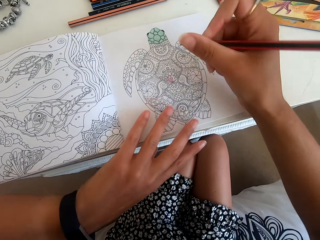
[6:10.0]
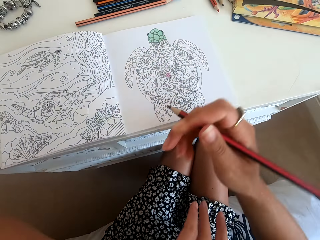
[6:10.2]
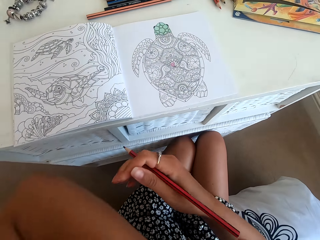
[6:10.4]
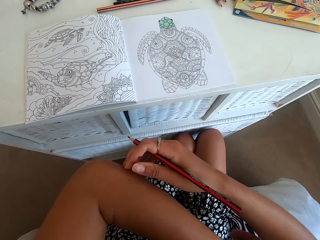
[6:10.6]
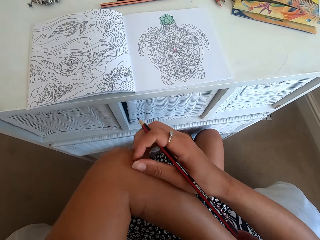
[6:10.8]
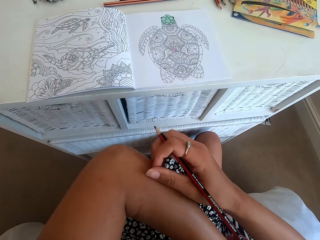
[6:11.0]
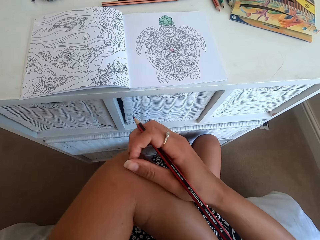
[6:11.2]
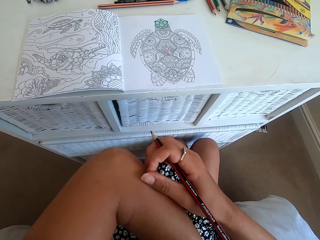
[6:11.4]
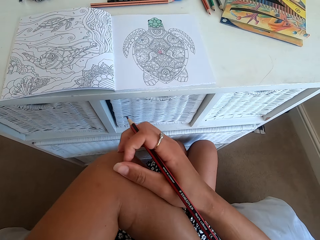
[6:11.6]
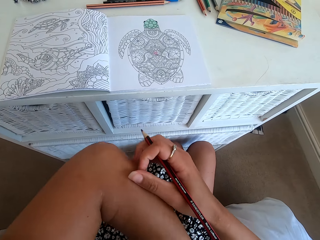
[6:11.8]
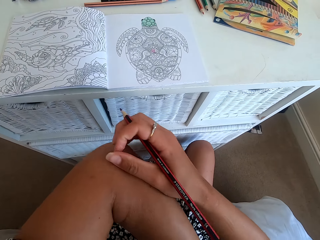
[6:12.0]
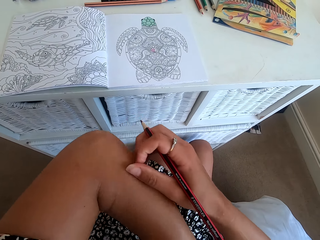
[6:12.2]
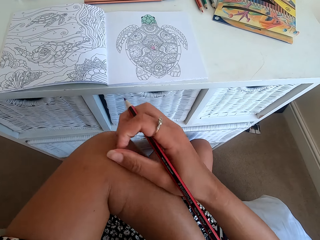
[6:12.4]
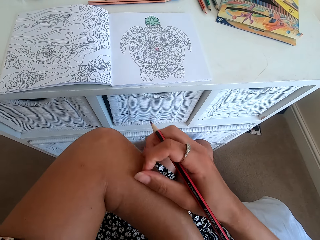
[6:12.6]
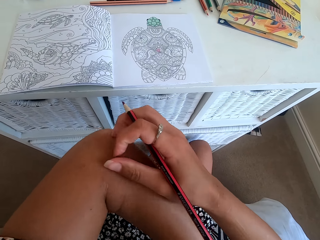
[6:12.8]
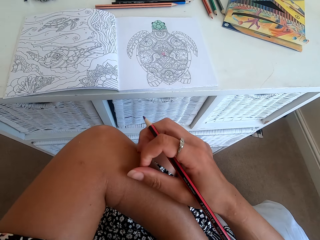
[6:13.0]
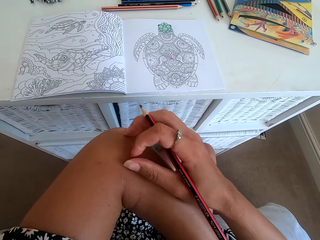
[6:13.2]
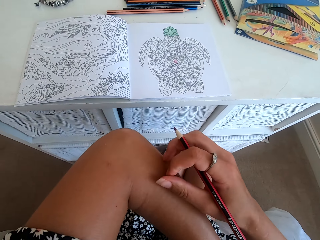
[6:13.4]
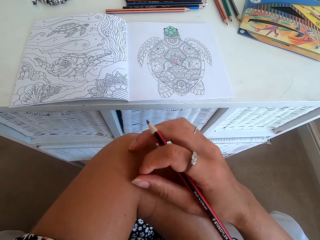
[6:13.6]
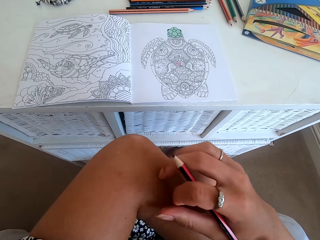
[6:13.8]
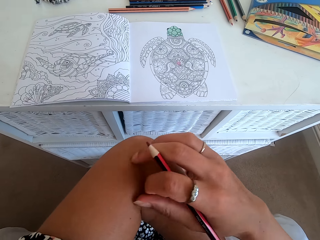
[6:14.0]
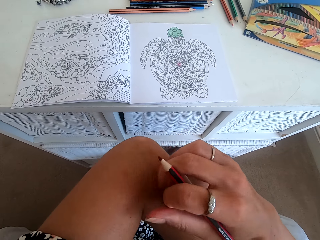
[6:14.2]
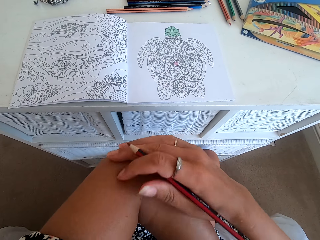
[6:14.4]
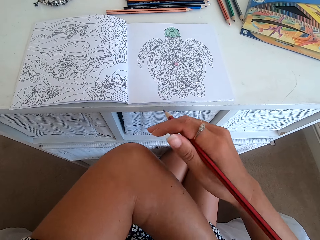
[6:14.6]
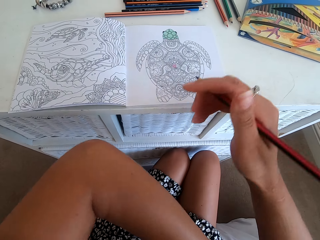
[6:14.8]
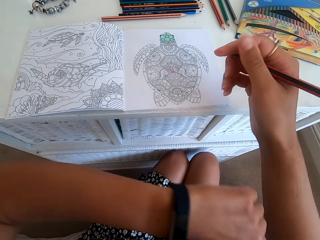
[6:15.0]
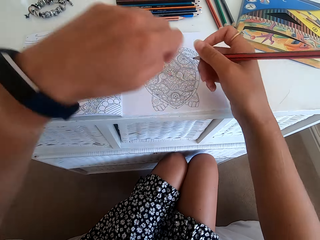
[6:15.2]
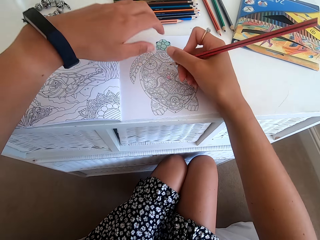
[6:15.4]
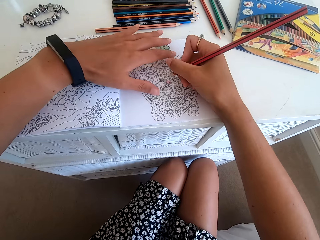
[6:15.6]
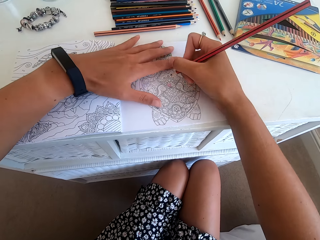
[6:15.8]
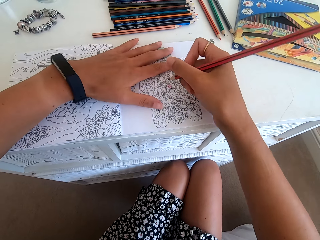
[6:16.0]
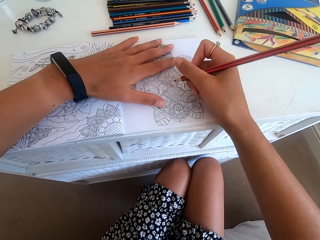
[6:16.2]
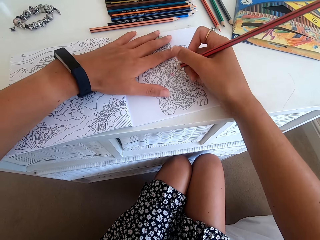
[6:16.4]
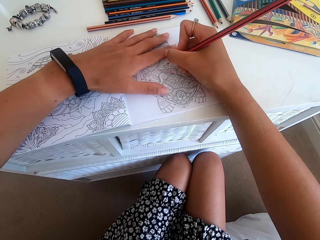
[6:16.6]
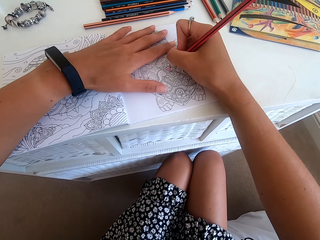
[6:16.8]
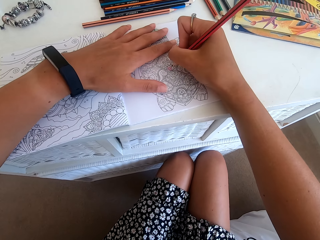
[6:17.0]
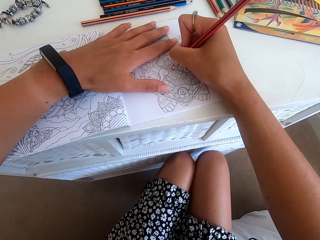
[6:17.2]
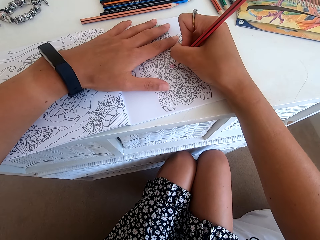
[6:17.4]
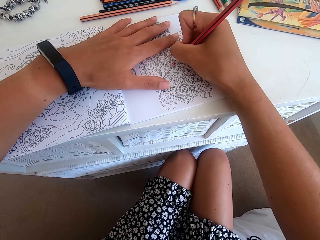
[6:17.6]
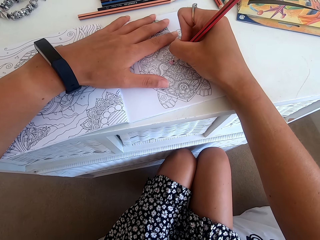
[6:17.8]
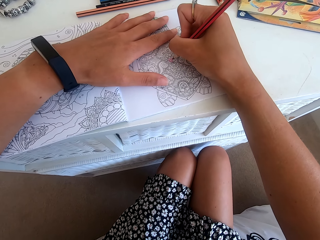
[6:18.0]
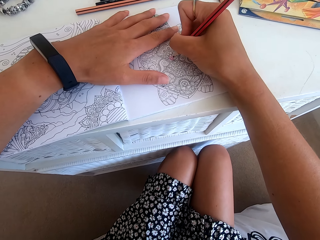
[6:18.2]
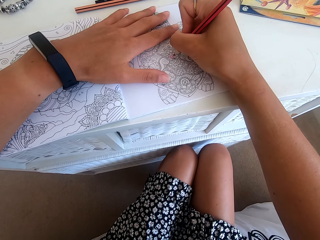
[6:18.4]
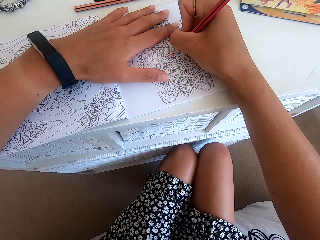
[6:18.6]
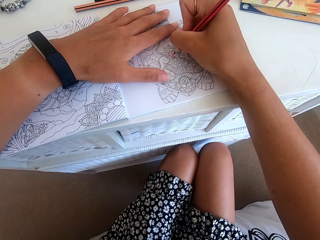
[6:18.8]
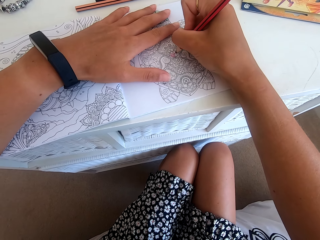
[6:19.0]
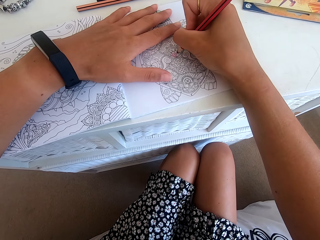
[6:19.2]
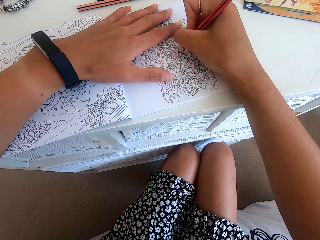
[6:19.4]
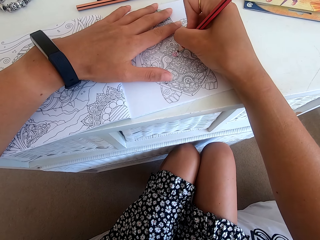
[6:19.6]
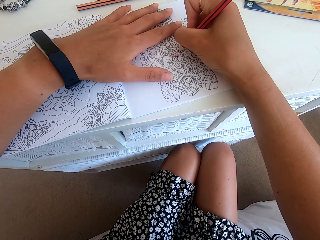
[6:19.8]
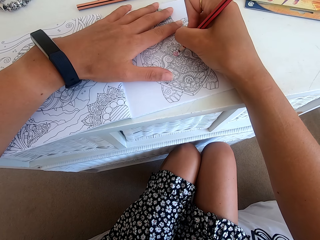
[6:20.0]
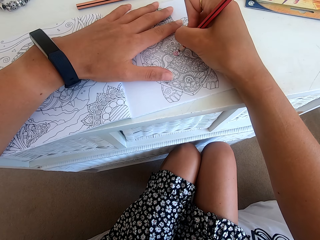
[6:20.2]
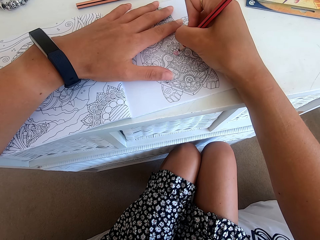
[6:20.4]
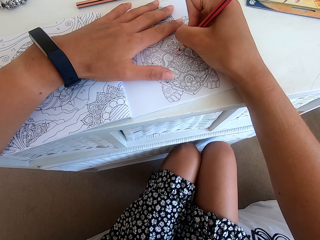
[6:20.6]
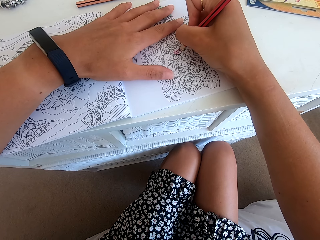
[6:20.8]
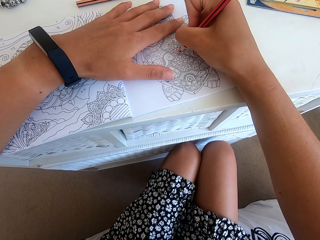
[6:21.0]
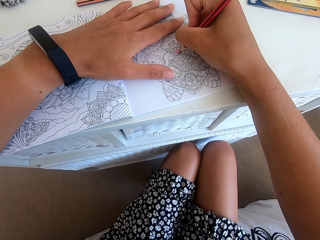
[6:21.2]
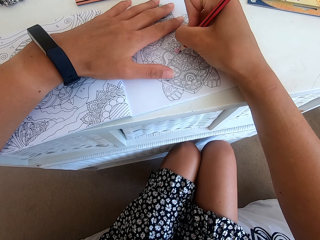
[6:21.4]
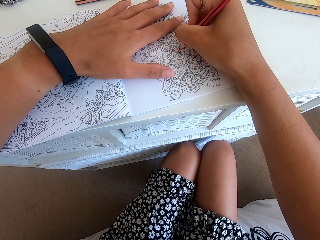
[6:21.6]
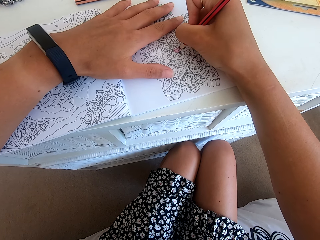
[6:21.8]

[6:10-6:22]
The camera wearer scratches the elbow. They color the picture.

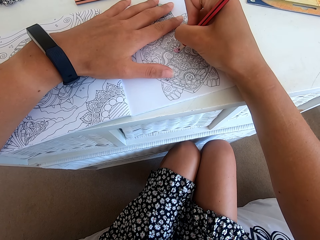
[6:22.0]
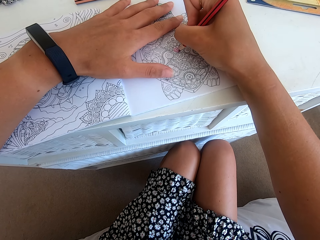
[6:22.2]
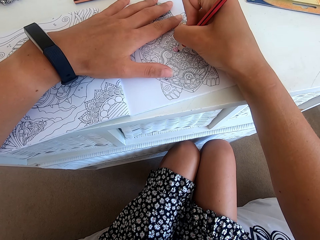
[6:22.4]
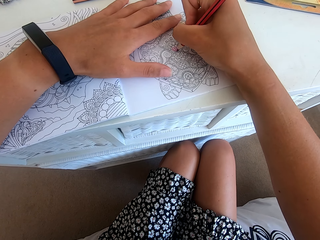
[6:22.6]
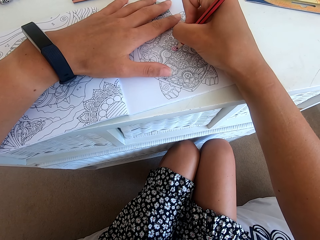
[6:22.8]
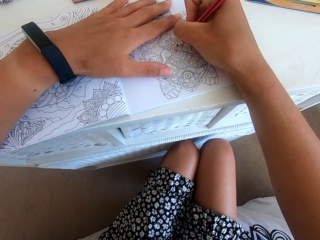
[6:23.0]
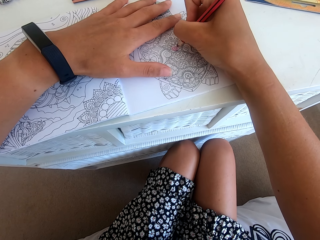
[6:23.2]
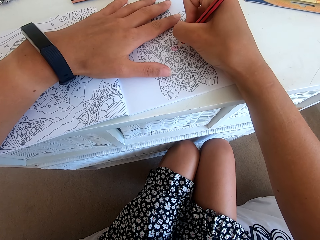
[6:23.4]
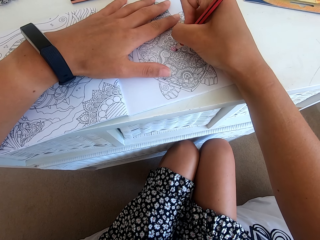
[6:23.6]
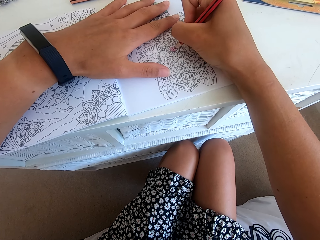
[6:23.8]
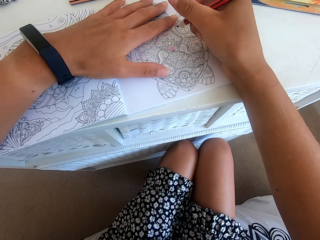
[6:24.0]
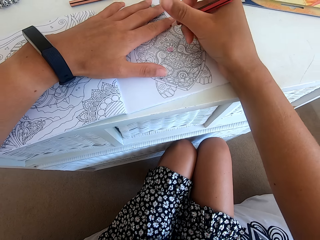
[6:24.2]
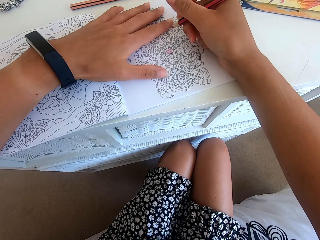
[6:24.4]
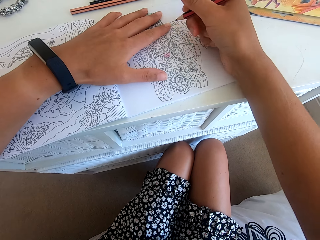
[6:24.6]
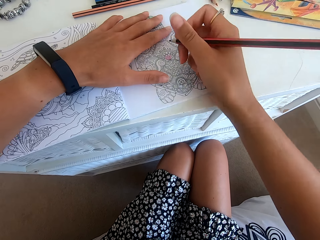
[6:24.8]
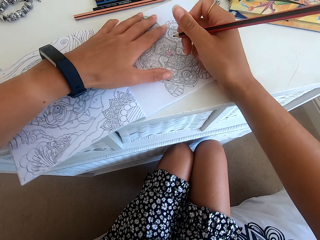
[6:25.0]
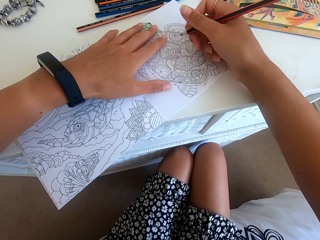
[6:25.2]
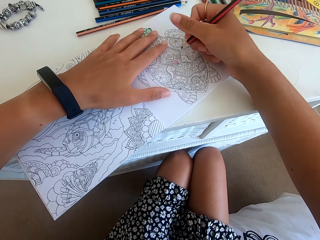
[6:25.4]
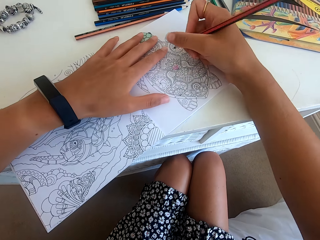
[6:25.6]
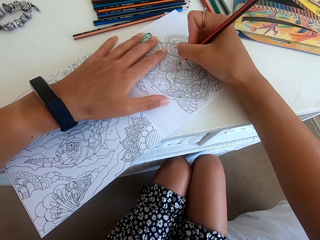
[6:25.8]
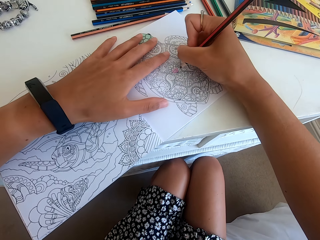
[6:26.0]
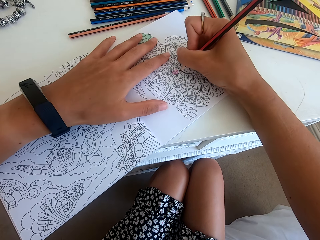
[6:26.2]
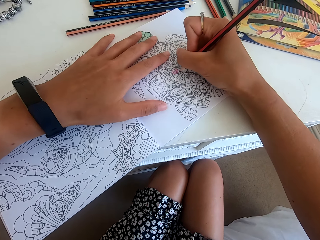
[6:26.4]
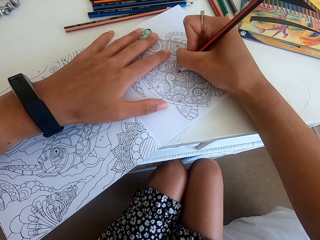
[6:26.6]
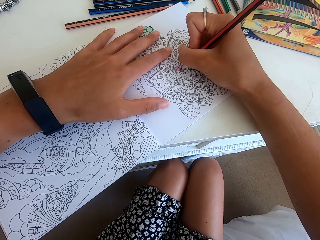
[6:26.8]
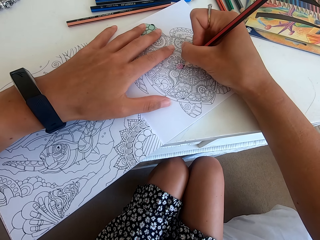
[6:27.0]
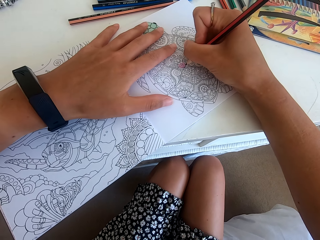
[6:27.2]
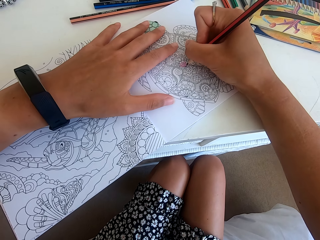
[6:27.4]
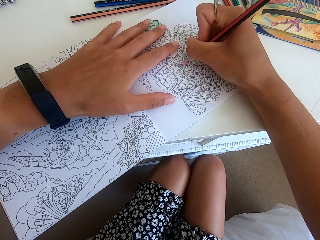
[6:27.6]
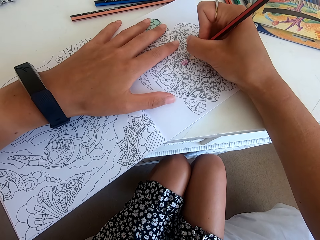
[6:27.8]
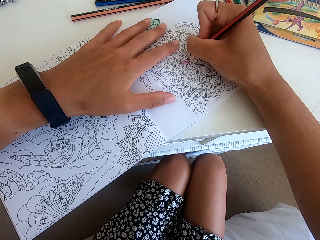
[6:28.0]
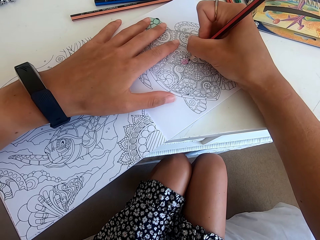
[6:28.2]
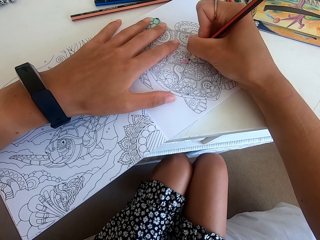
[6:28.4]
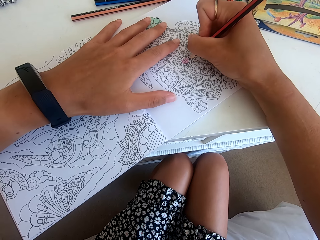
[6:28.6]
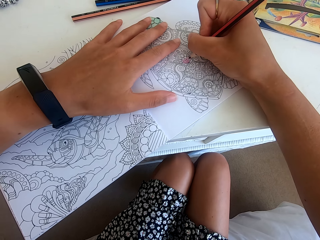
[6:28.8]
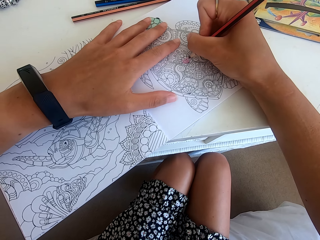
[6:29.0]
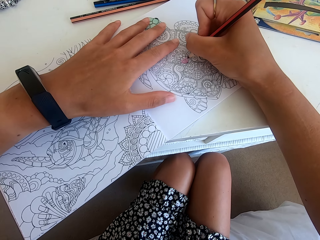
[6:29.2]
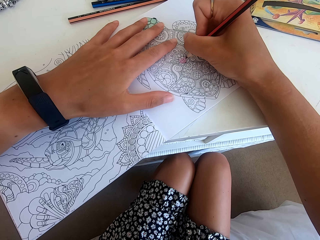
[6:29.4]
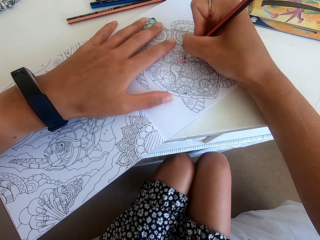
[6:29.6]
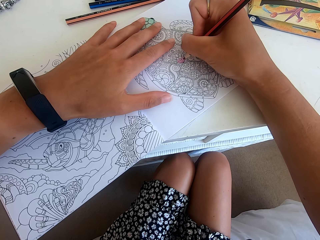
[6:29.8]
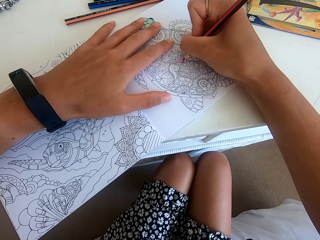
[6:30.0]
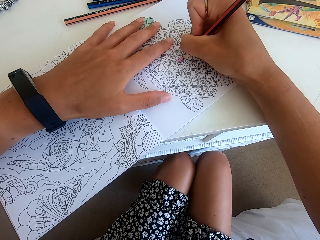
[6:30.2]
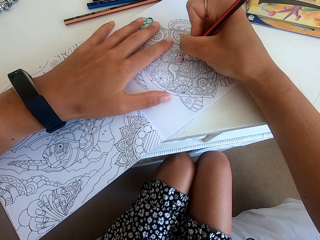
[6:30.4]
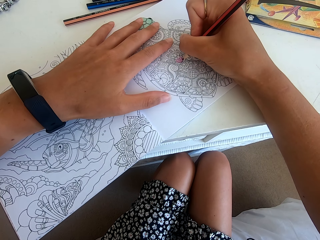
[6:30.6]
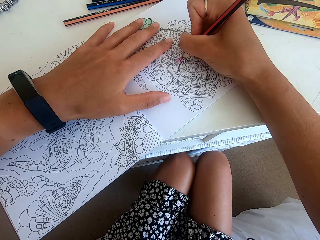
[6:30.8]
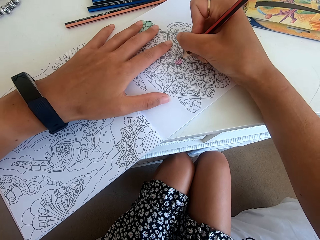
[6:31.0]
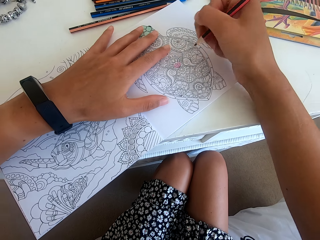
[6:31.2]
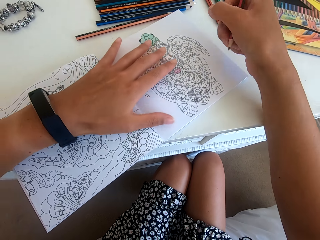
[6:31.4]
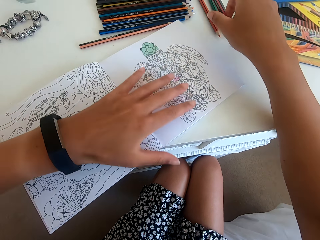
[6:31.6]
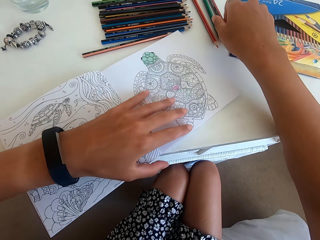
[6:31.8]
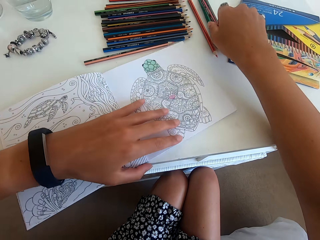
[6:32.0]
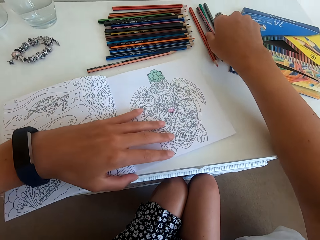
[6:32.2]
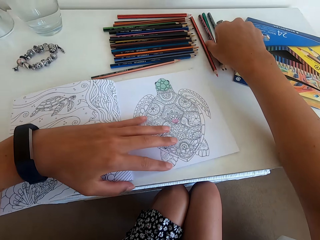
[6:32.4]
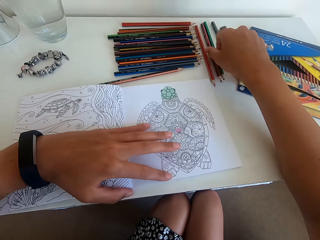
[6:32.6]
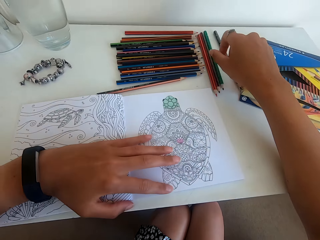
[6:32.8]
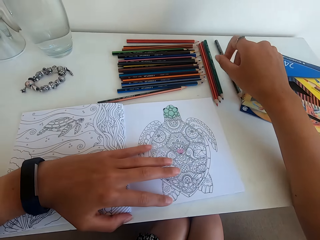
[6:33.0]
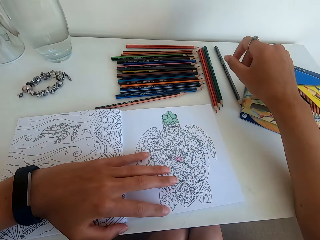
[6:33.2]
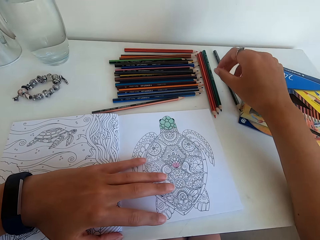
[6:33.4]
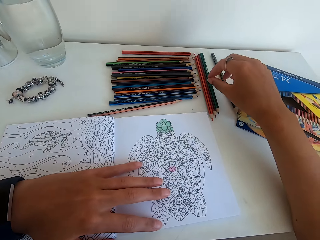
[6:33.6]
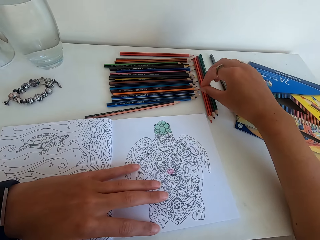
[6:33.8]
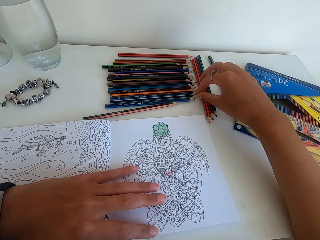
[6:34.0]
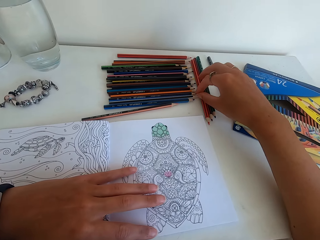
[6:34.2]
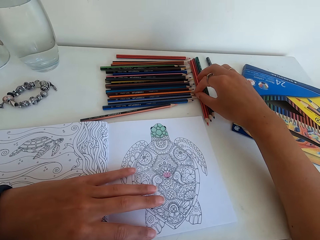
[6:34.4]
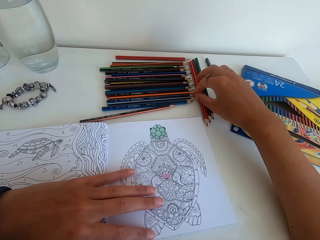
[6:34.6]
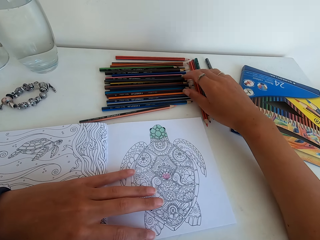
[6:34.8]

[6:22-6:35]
The camera wearer turns the picture. They color the picture. They put the color down on the table.
